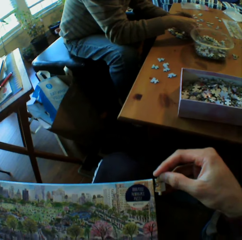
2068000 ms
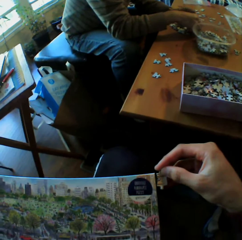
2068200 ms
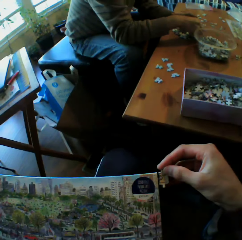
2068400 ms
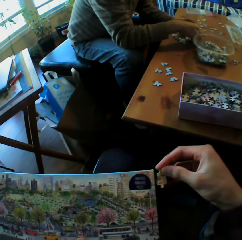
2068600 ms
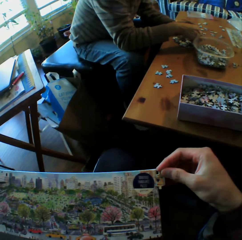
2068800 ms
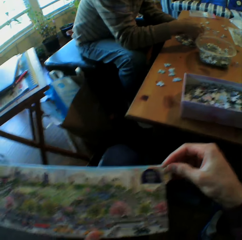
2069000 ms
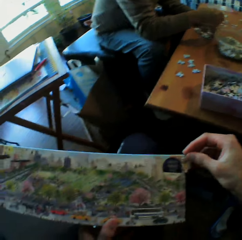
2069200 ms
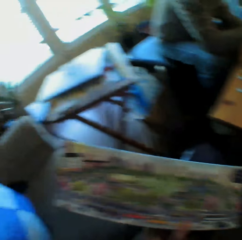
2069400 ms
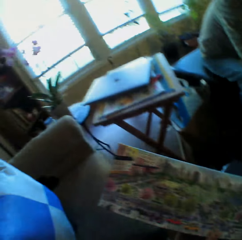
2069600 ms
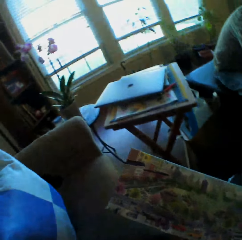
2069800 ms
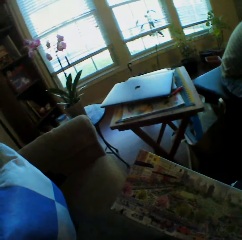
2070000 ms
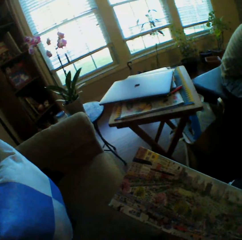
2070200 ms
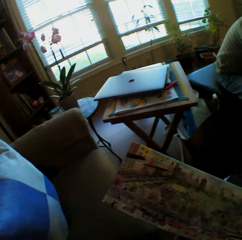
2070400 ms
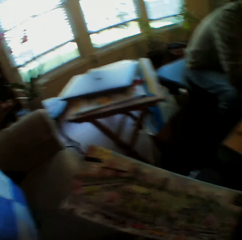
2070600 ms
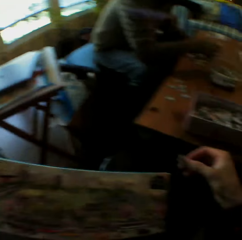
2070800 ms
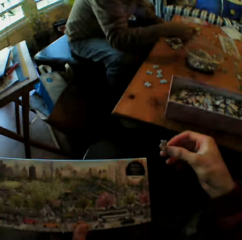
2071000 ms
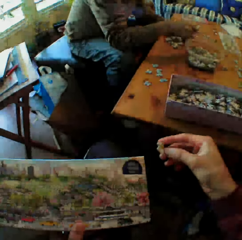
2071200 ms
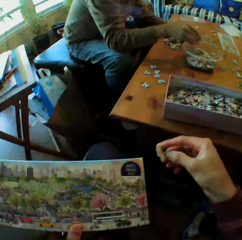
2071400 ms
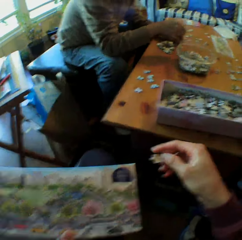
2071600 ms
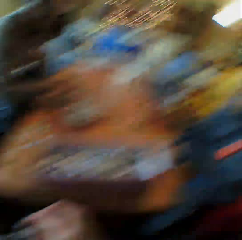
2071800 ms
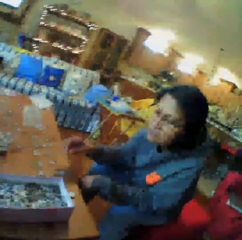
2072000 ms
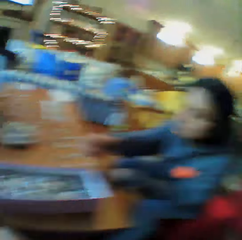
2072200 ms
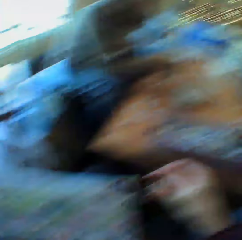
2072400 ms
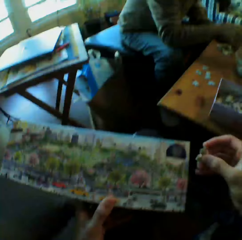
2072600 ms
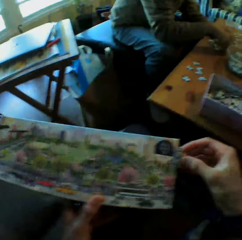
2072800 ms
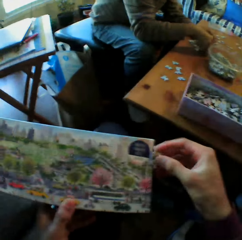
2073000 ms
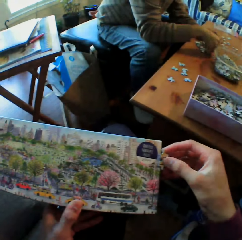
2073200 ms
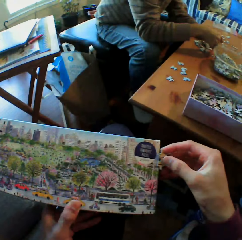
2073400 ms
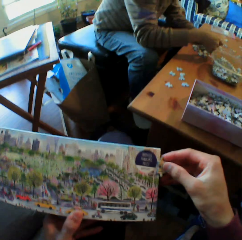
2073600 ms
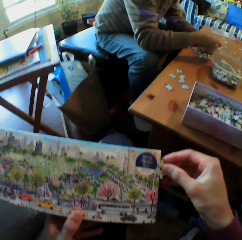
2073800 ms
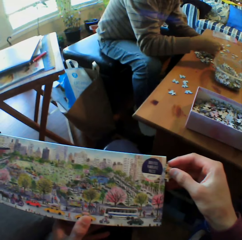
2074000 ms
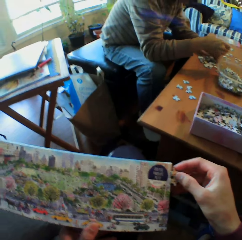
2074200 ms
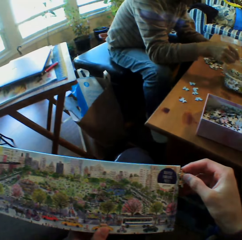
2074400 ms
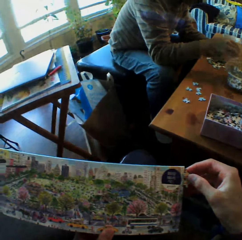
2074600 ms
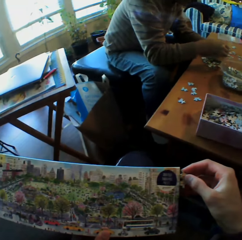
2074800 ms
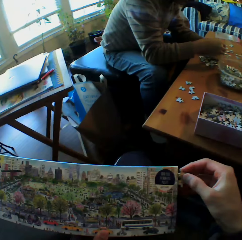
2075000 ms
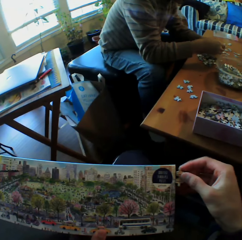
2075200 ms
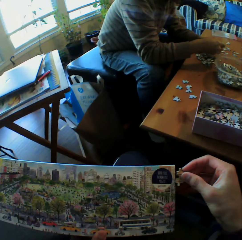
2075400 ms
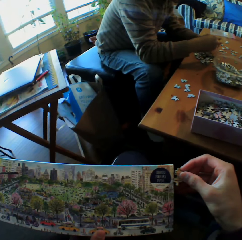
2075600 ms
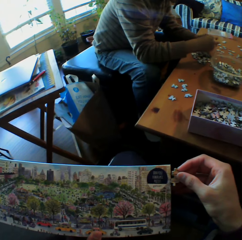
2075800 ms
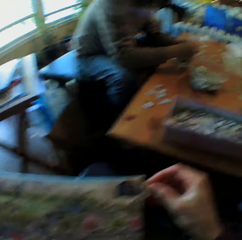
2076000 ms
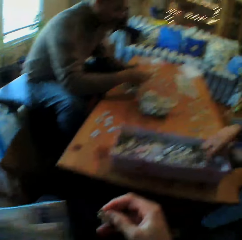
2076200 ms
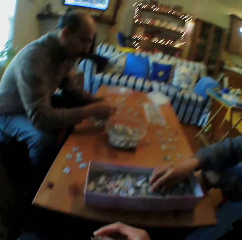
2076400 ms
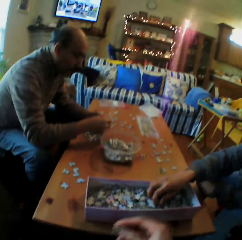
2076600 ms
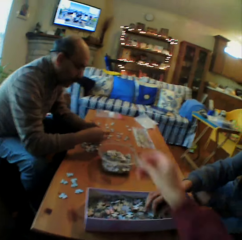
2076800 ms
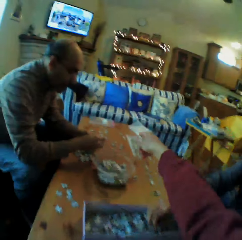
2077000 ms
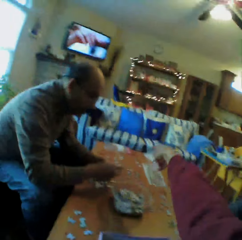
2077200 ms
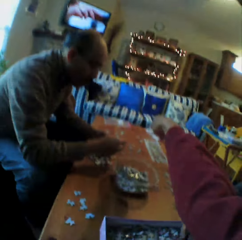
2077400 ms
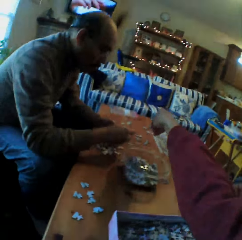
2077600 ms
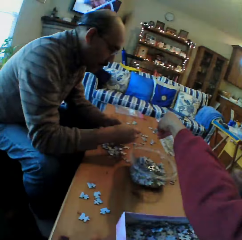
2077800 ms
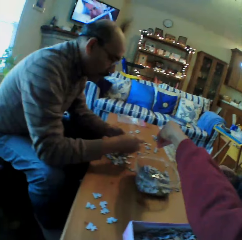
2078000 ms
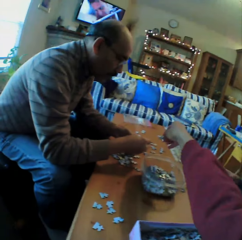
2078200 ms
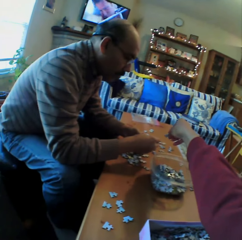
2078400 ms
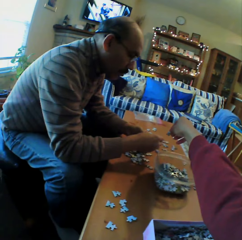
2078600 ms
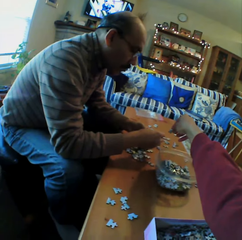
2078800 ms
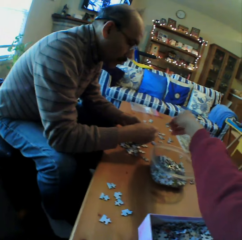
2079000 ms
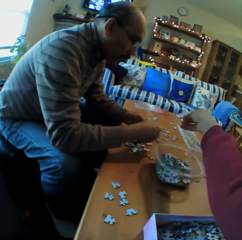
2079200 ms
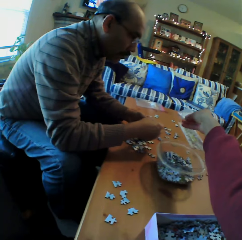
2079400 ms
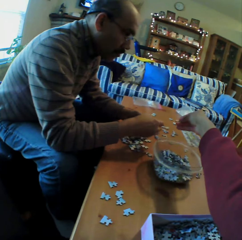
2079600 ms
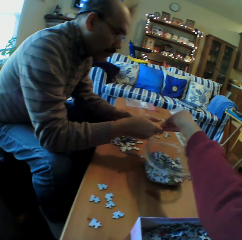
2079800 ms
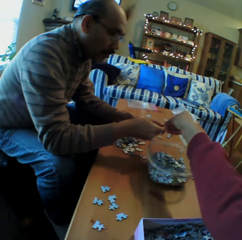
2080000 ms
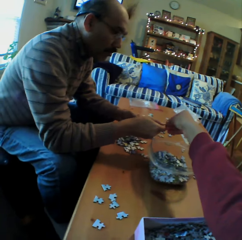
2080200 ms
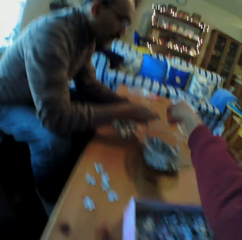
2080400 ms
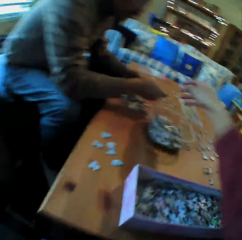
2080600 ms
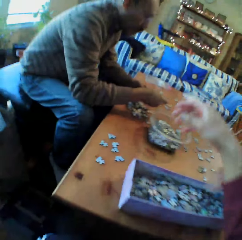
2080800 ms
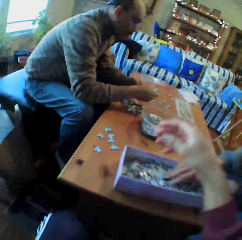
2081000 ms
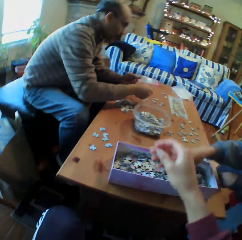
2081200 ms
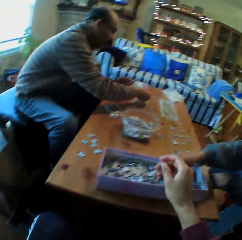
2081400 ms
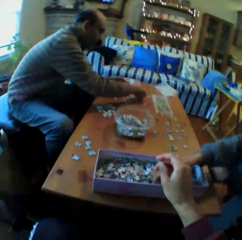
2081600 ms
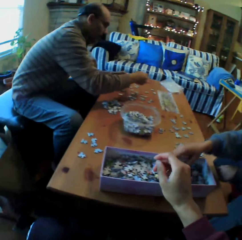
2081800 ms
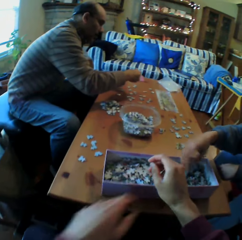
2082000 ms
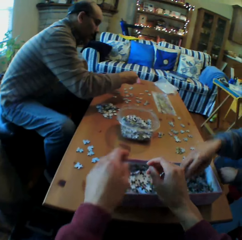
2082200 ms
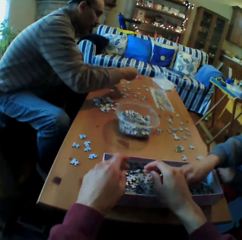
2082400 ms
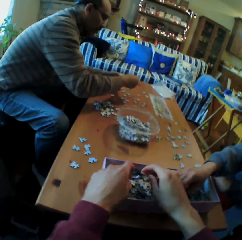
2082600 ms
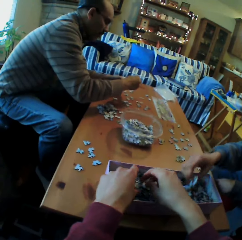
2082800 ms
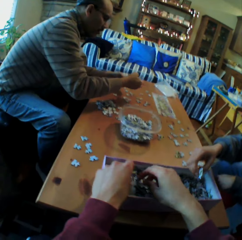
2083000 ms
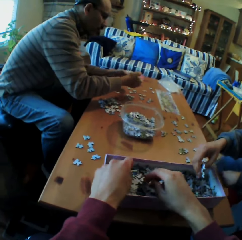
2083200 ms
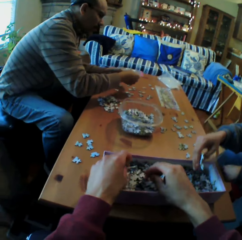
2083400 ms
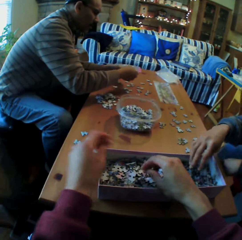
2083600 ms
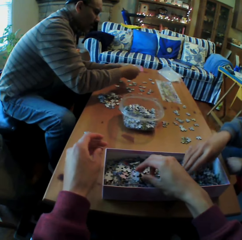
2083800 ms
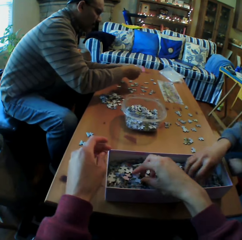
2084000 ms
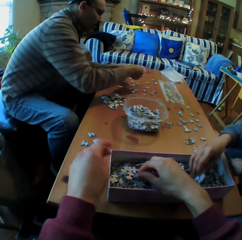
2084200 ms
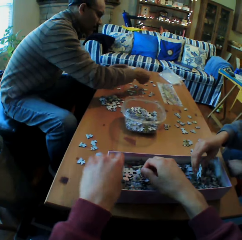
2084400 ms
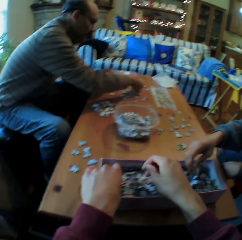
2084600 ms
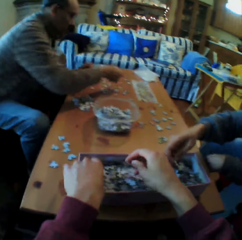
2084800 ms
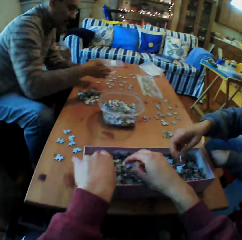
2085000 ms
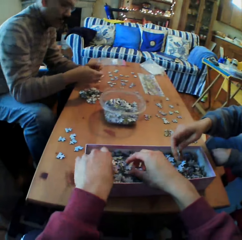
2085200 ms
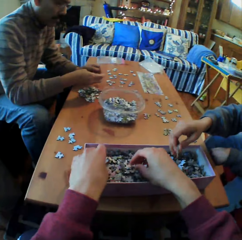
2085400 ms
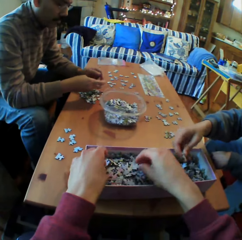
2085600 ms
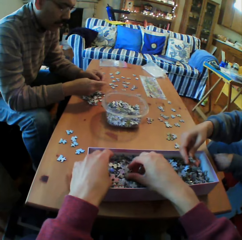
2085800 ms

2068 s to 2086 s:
The camera wearer looks at the picture. They look at a woman. They look at the box. They look at the picture. They converse with a man. They give the man the piece of Jenga. They pick the Jenga pieces in the box. They talk.

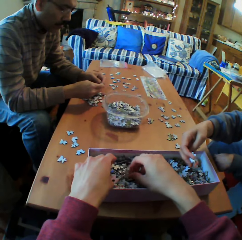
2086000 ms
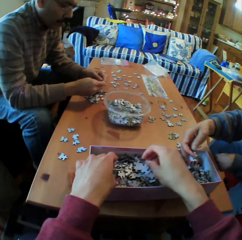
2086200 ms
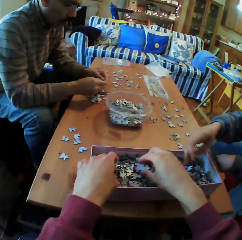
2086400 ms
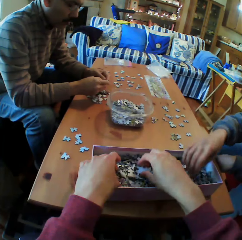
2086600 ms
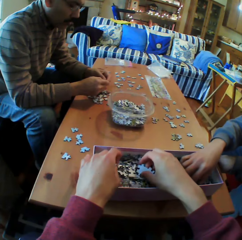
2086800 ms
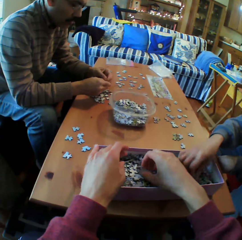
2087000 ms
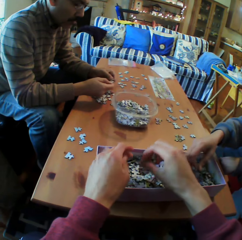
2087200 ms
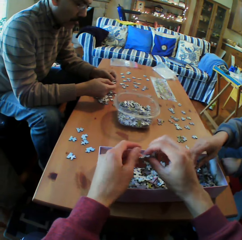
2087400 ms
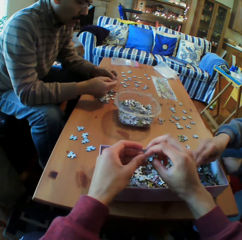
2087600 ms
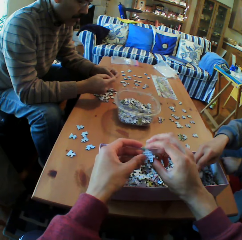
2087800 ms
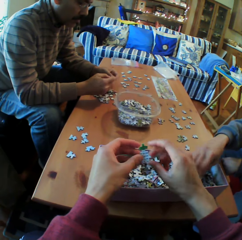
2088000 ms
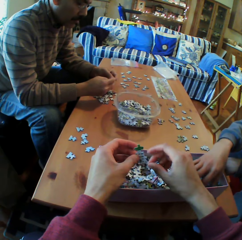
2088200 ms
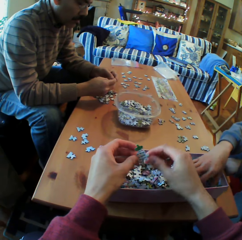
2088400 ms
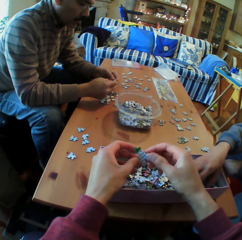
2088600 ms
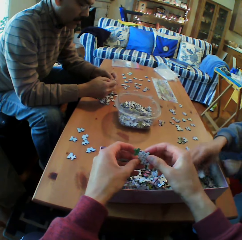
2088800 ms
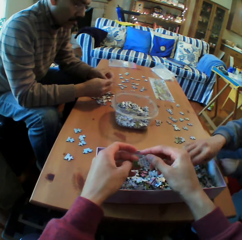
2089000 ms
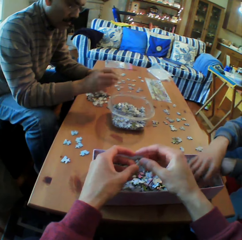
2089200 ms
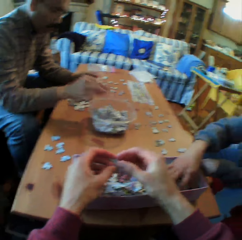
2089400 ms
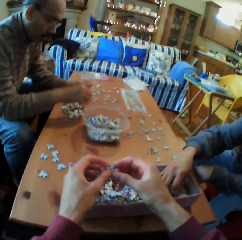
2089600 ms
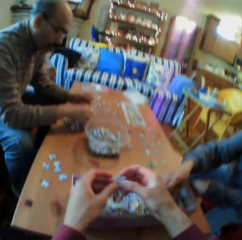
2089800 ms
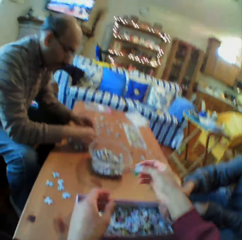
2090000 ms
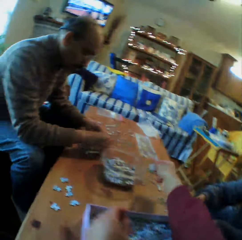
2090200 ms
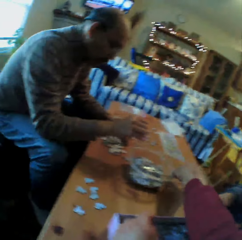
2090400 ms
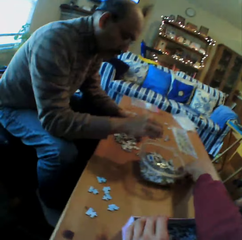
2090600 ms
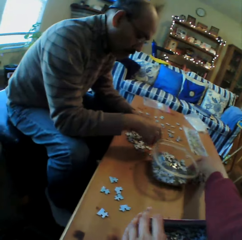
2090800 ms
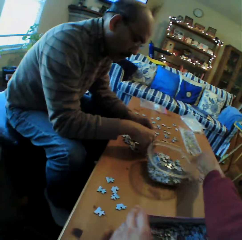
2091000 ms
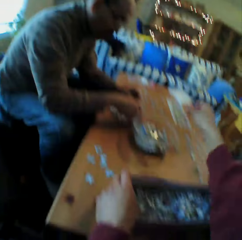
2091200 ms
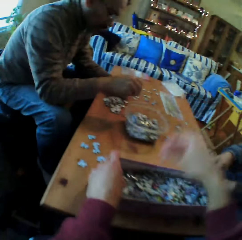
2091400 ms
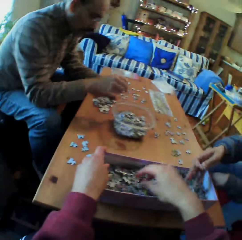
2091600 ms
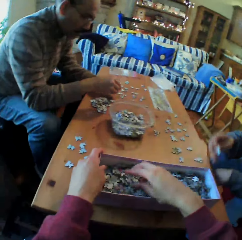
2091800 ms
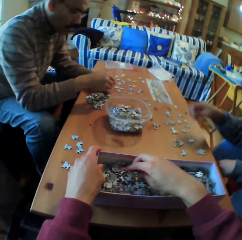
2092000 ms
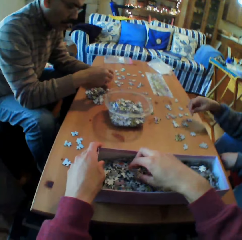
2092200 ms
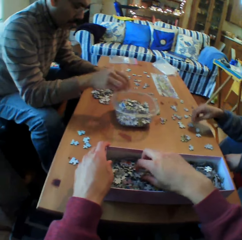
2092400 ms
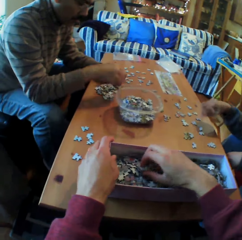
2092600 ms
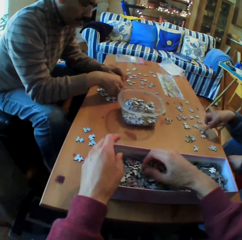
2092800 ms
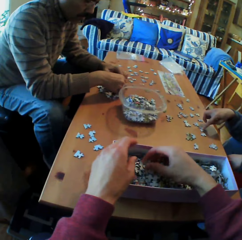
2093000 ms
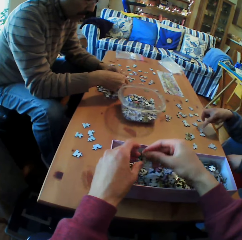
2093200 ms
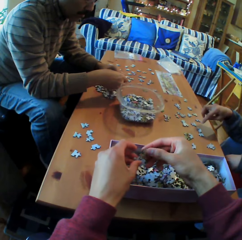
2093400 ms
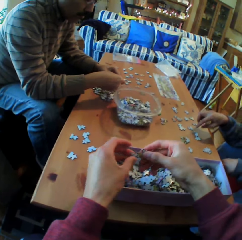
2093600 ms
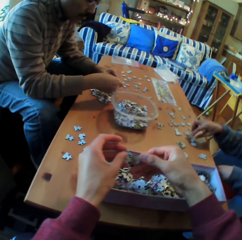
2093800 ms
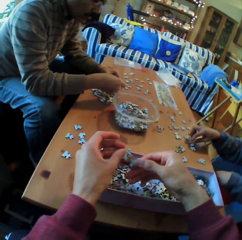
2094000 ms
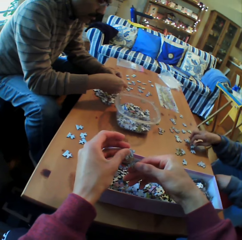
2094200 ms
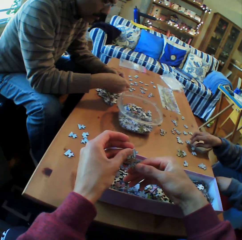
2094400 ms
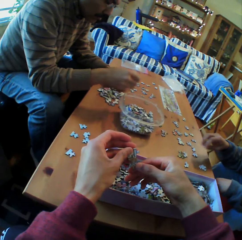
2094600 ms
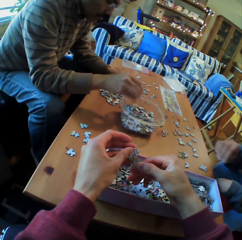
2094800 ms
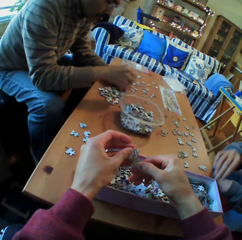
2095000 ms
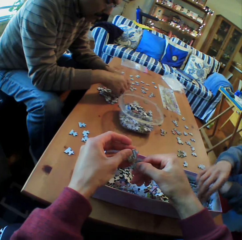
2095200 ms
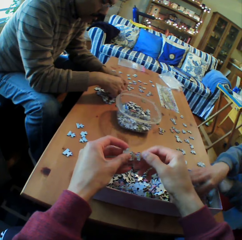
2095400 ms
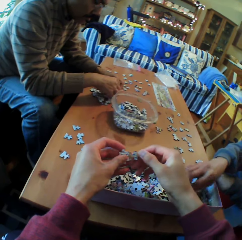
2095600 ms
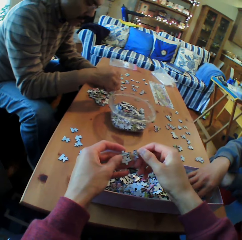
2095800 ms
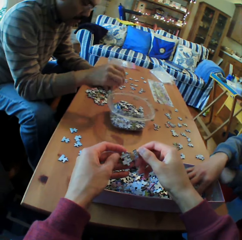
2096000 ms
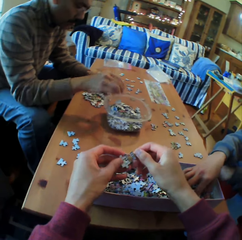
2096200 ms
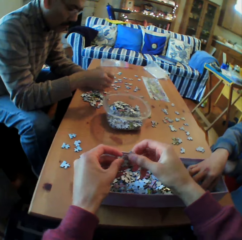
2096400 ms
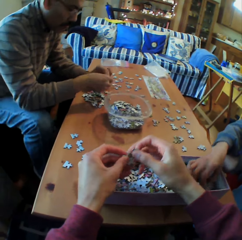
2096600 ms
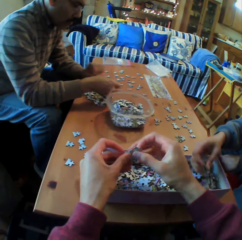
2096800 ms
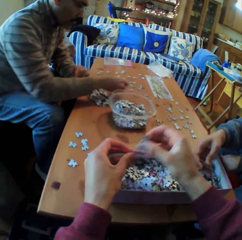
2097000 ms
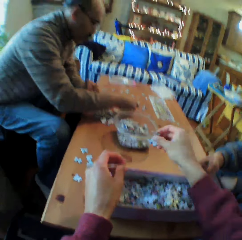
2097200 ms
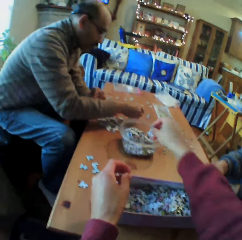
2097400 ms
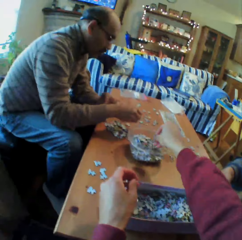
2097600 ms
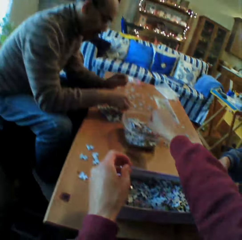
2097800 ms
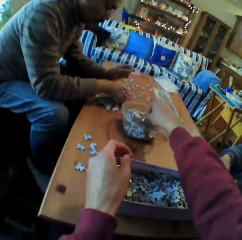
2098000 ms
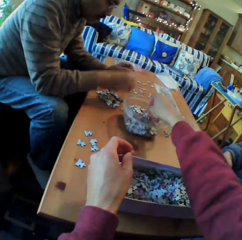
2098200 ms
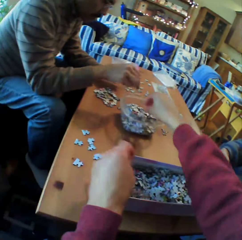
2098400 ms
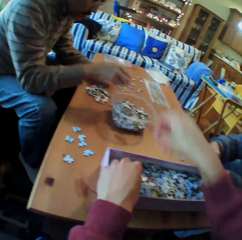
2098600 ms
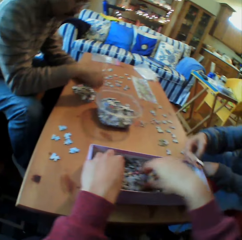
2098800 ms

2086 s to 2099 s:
The camera wearer converses with a man. They pick the Jenga pieces in the box. A person talks. The camera wearer puts the Jenga pieces in the dish. They talk. They pick the Jenga pieces in the box. Another person puts puzzle pieces in a container. The camera wearer picks the Jenga pieces in the box again. They look at the Jenga piece. The man puts the Jenga pieces in the dish. The camera wearer looks at the Jenga piece. They put the Jenga piece in the dish.
